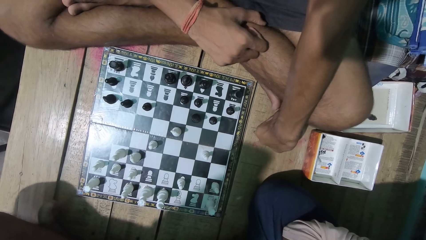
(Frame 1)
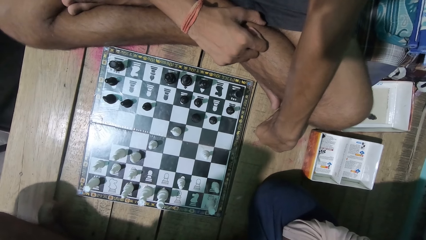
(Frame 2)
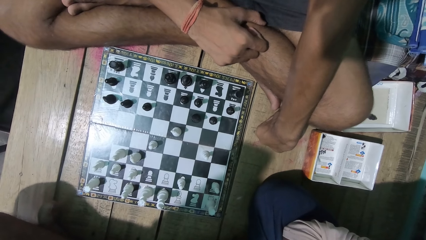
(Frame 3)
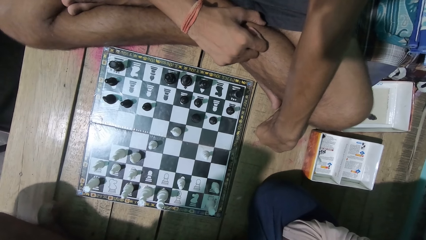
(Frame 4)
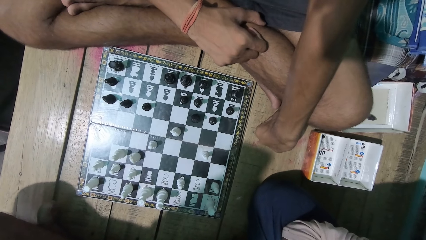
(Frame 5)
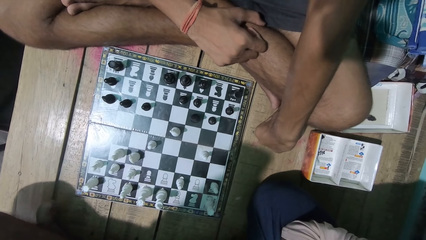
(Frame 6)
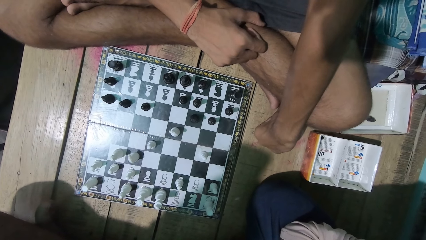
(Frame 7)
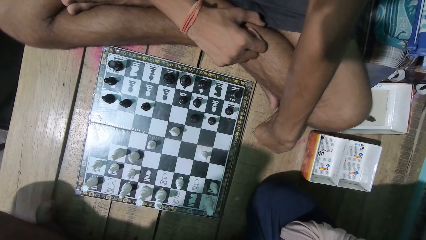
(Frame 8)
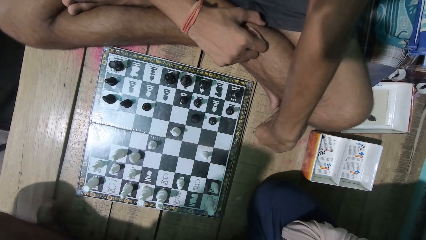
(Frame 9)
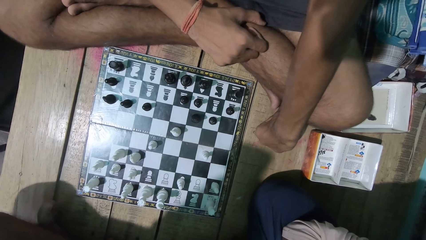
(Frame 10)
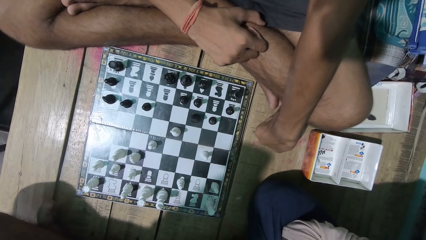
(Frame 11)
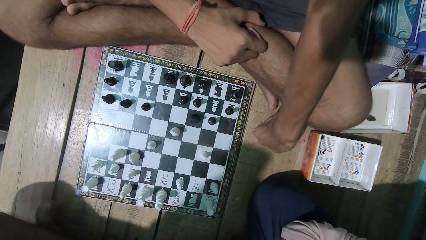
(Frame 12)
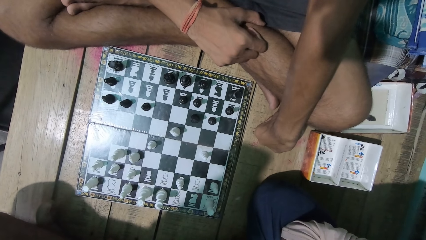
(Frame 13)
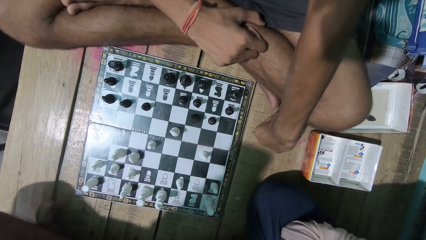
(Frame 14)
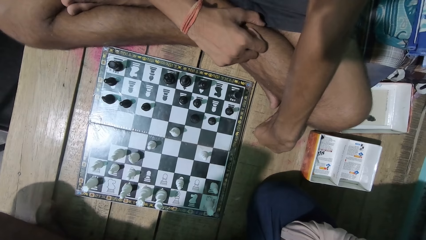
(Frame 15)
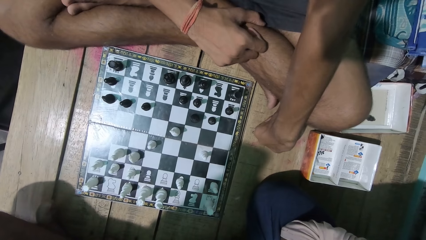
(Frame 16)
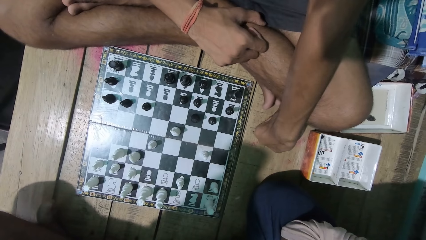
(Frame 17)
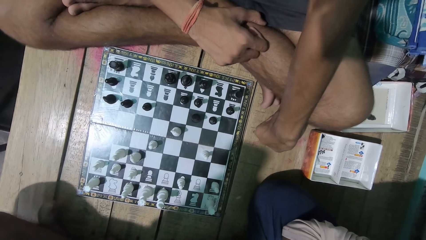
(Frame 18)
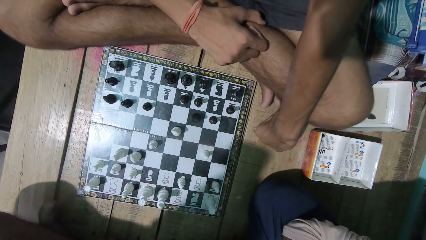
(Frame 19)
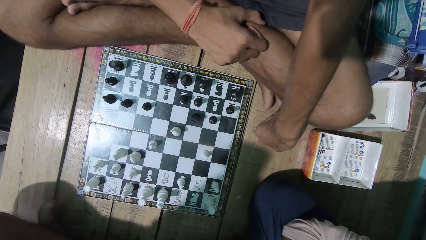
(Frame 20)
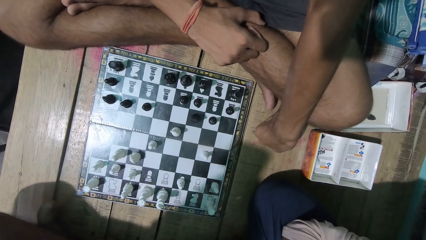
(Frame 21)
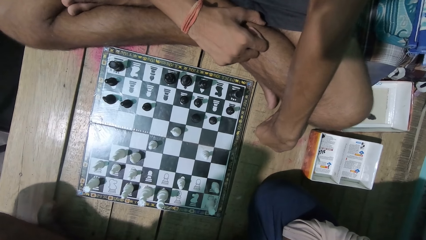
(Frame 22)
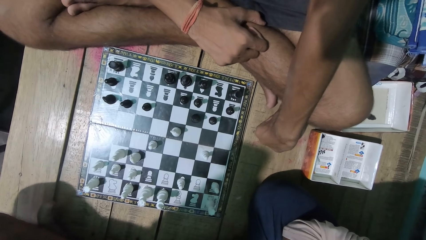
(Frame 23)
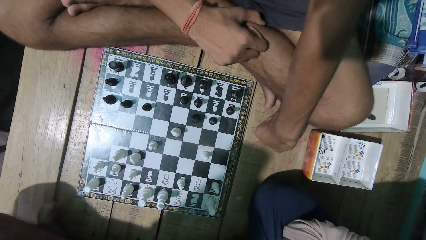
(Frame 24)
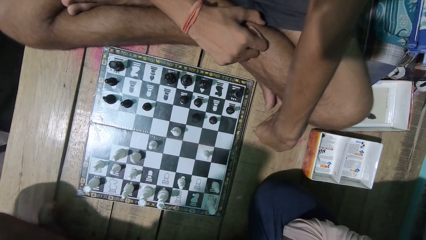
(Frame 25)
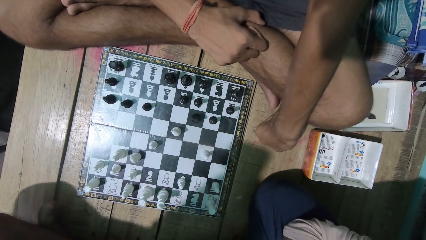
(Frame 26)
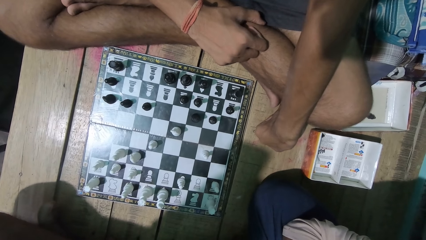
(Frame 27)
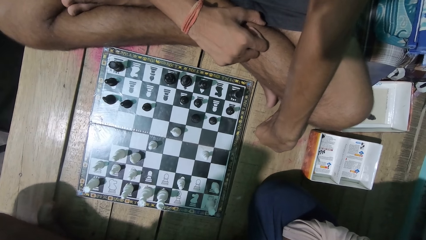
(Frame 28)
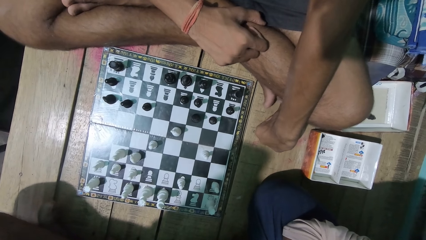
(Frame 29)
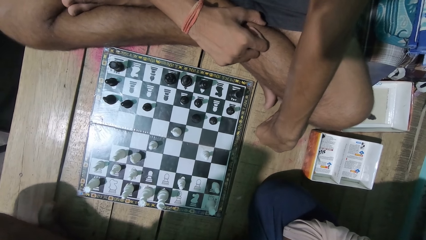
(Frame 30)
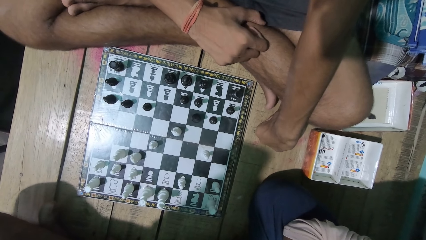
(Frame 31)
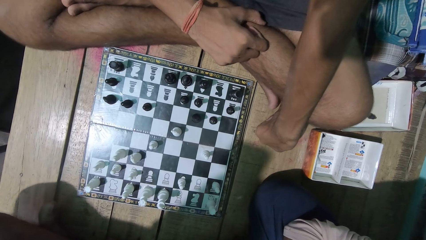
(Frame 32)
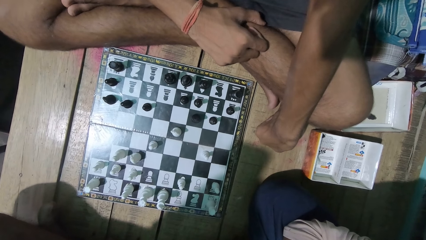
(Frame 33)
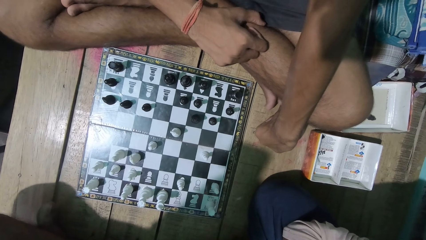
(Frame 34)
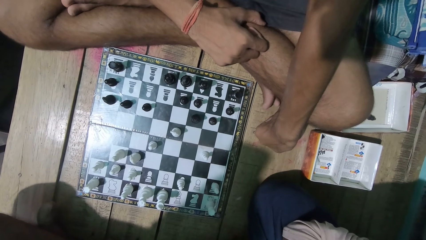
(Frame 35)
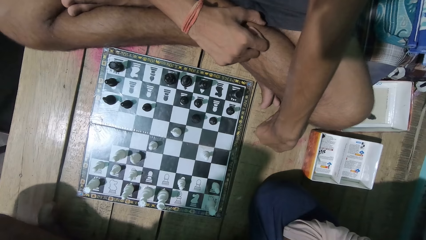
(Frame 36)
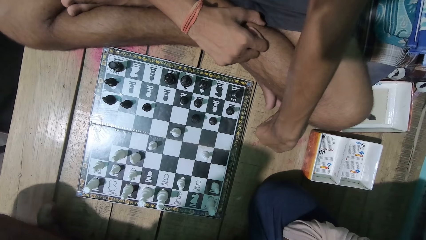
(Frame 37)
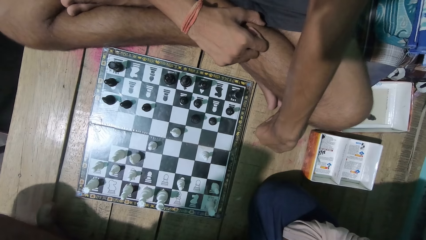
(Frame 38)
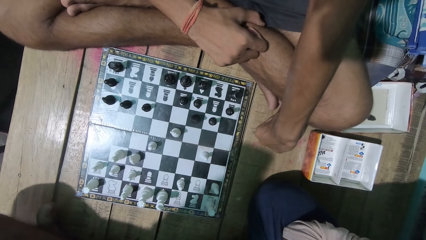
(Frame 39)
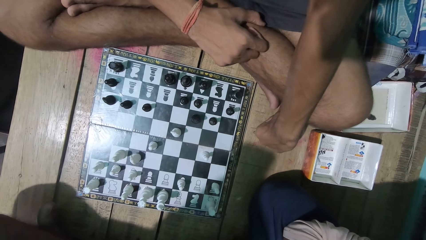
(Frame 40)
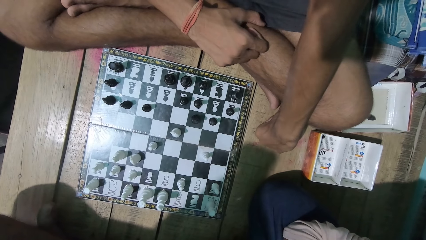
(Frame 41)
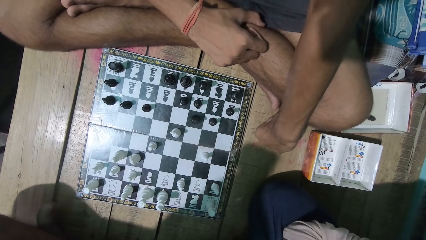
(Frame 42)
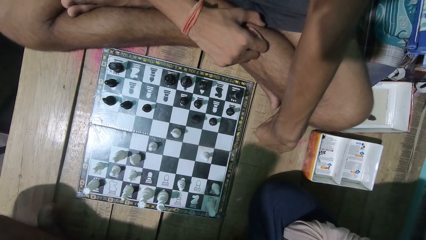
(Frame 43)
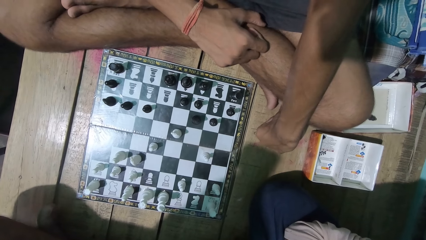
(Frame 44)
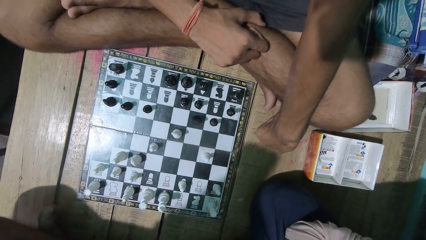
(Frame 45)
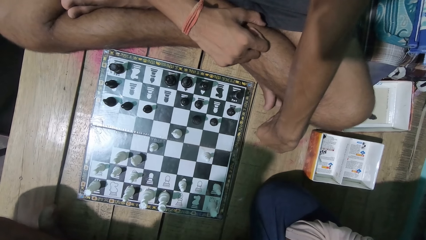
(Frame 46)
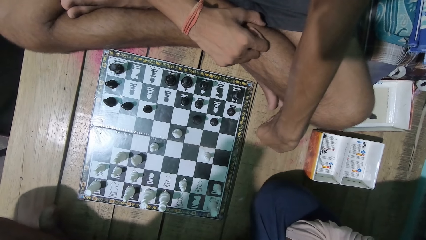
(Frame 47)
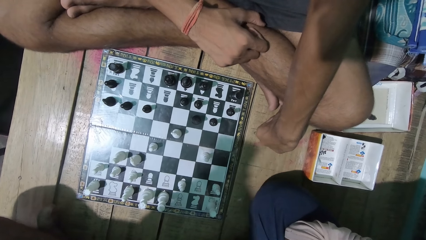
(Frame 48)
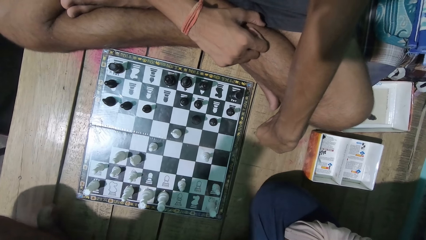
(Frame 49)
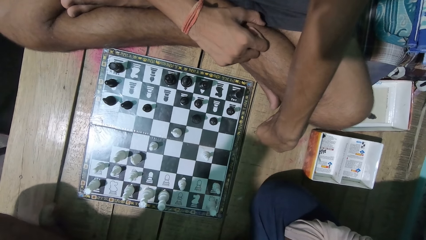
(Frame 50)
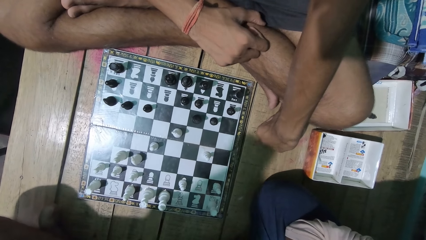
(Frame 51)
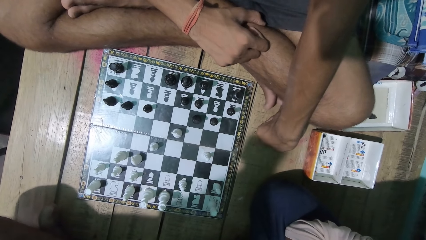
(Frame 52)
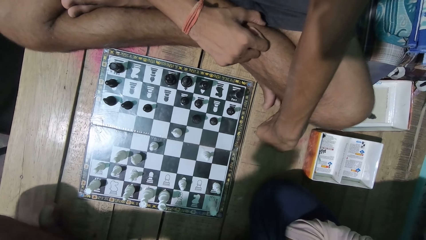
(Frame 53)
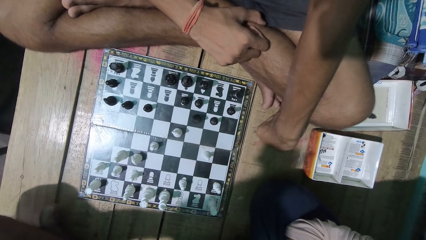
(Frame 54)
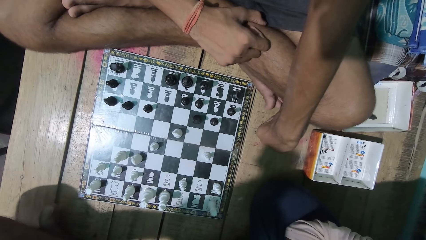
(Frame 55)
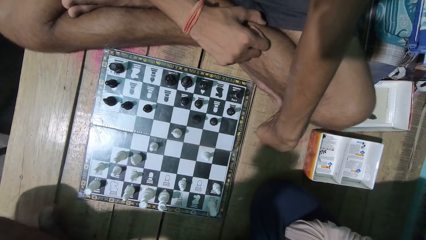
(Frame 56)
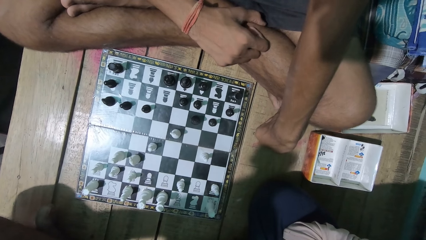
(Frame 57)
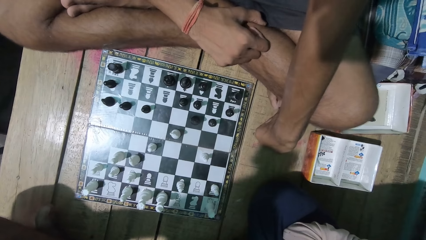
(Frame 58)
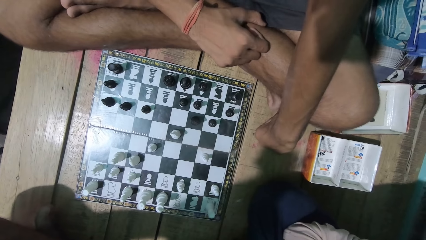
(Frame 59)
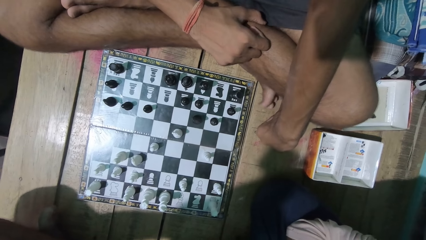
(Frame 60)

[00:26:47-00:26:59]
A man moves his feet.

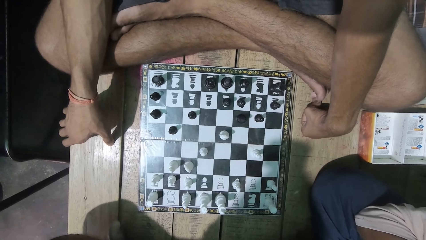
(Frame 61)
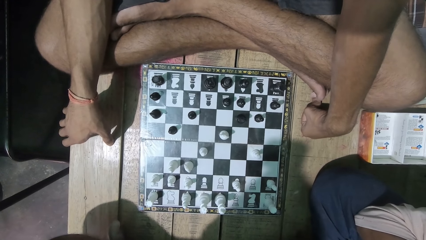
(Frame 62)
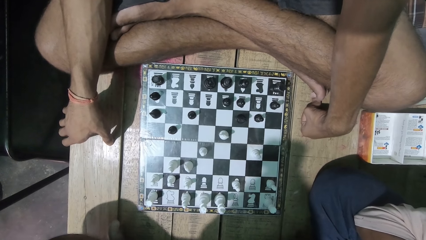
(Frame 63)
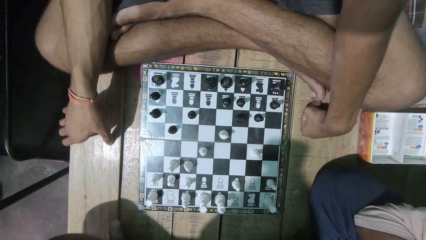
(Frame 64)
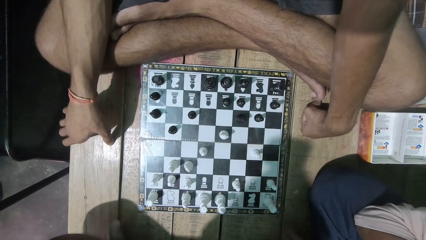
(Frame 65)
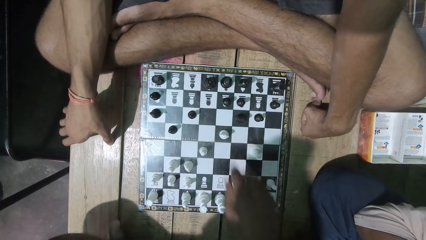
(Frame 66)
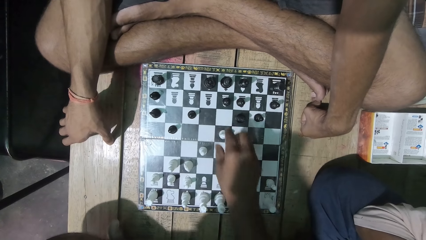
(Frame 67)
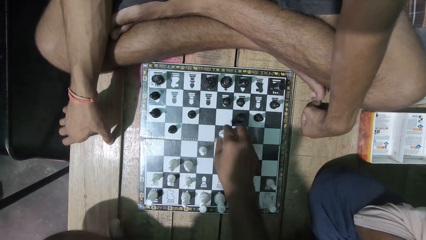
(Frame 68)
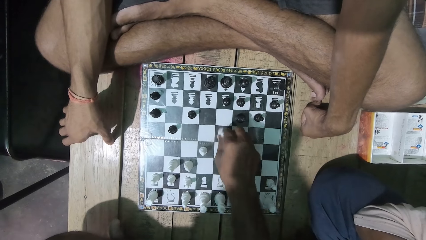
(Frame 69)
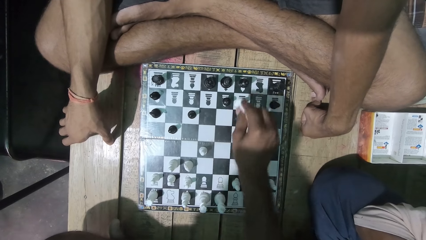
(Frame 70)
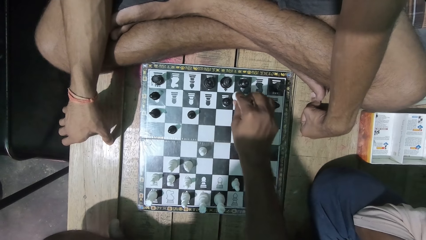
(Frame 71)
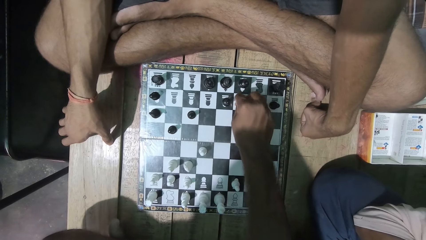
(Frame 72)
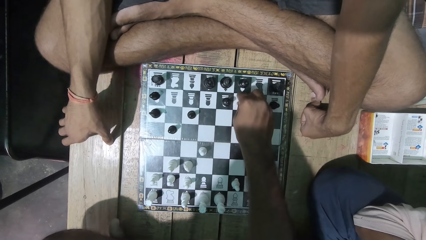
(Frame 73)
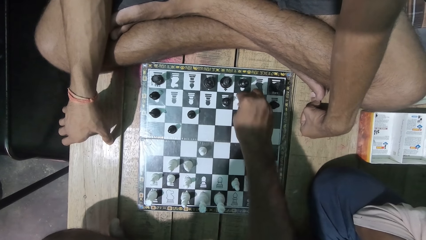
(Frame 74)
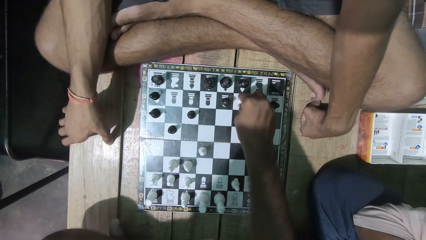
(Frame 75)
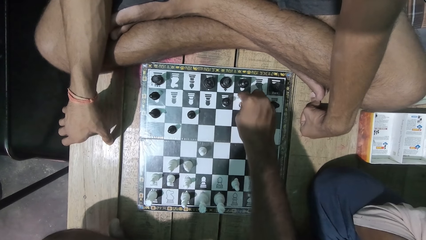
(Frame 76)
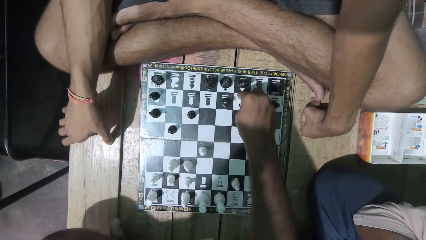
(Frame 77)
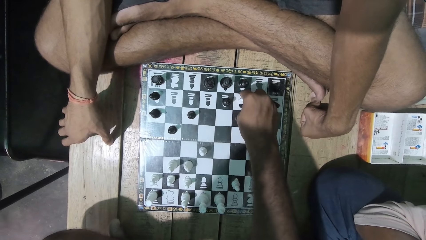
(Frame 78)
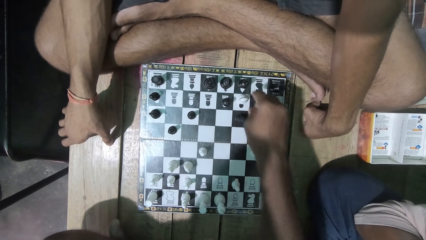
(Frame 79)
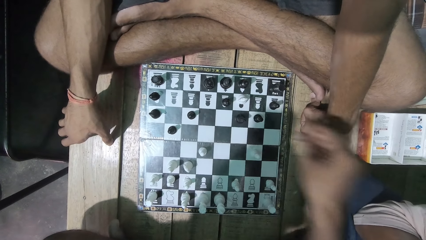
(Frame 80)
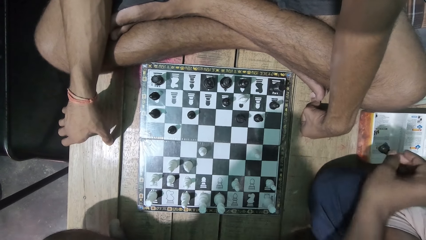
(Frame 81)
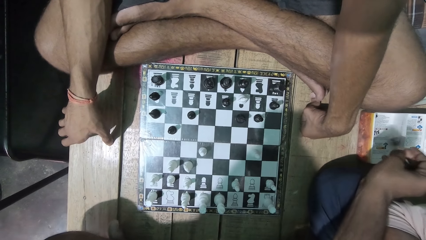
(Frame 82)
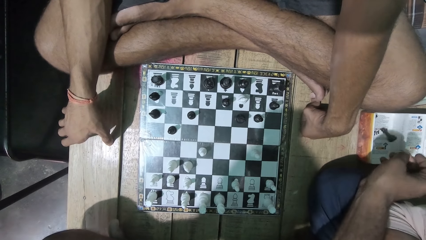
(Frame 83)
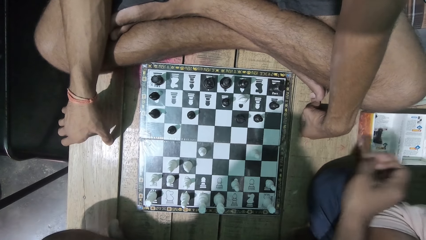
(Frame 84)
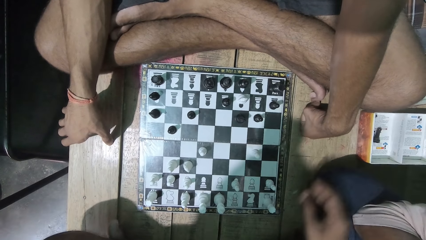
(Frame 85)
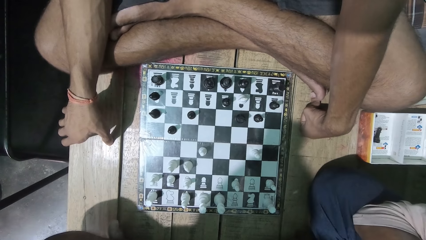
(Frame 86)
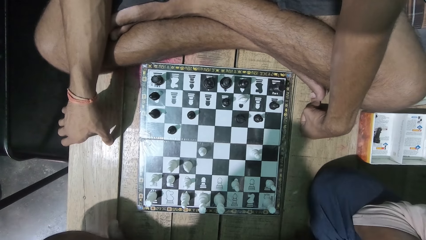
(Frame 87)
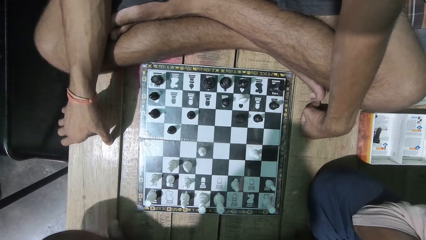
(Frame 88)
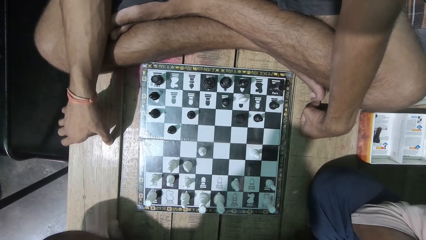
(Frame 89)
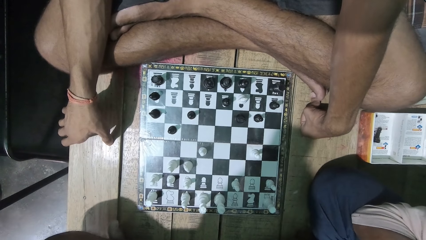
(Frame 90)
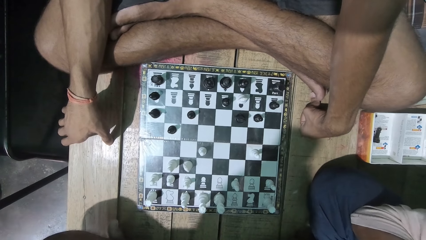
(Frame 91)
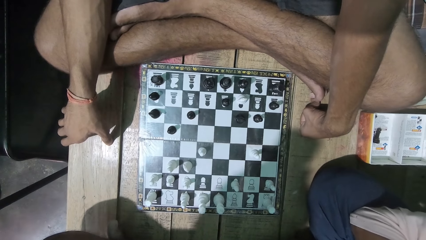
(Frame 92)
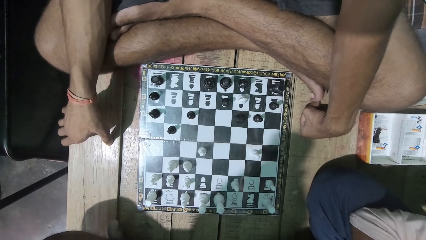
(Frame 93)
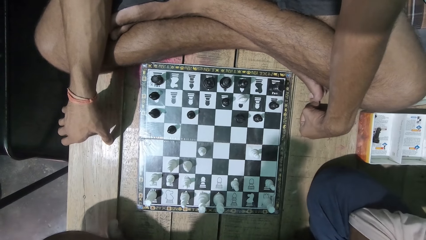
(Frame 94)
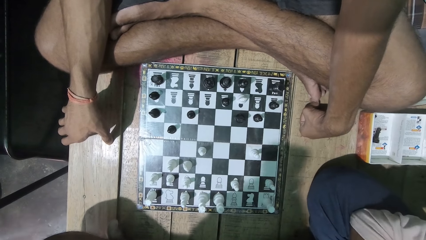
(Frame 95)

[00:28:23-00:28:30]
A man plays the chess game. The camera wearer moves a chess piece. They pick the opponent's chess piece and drop the chess piece into the box. The man puts the chess piece in the box.
